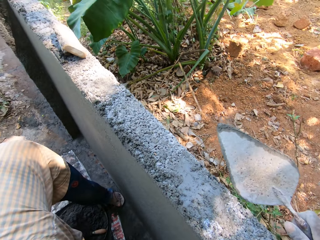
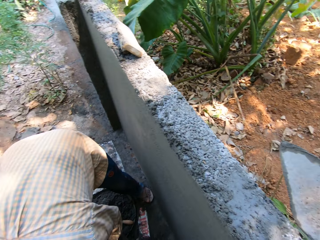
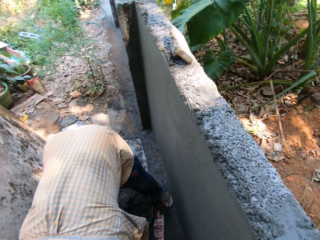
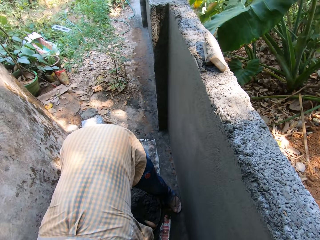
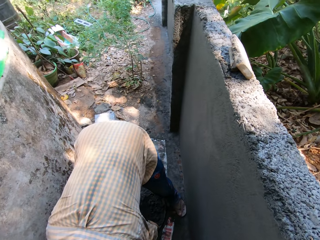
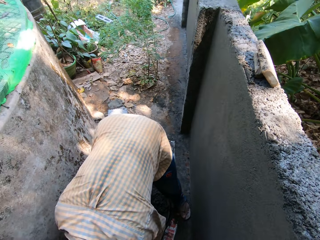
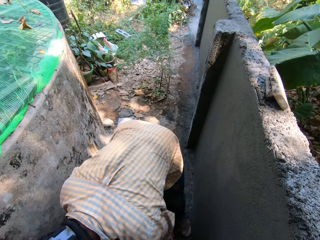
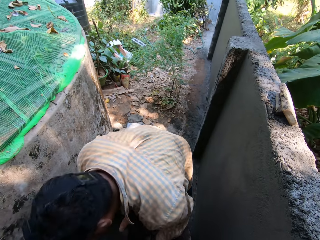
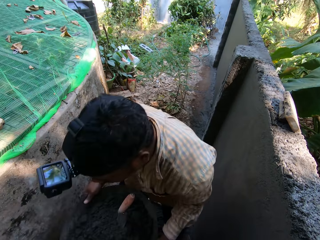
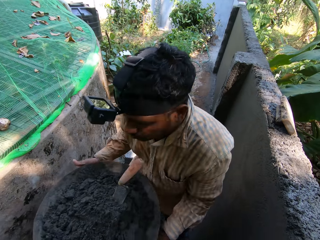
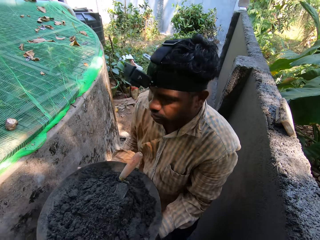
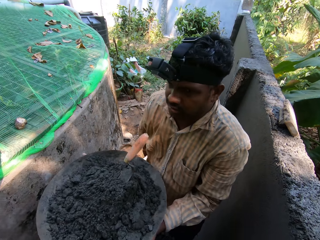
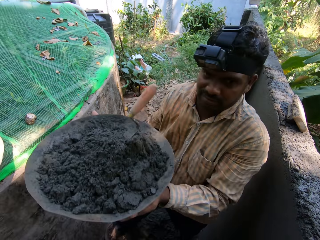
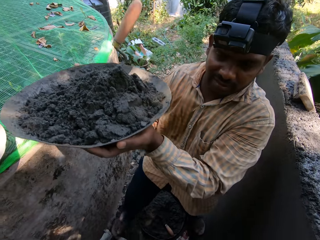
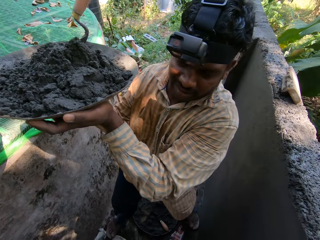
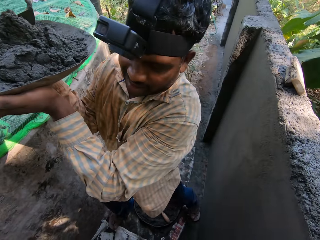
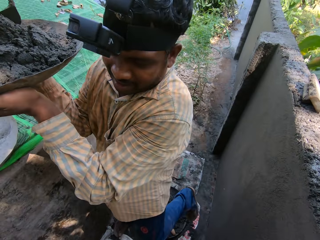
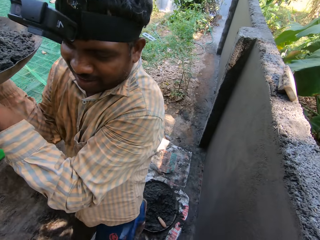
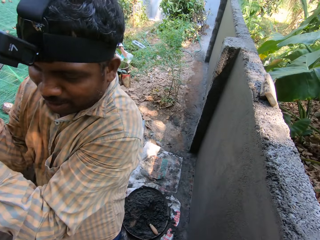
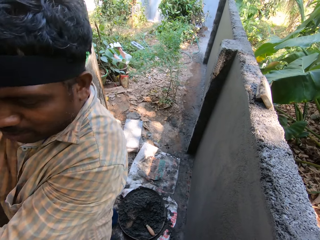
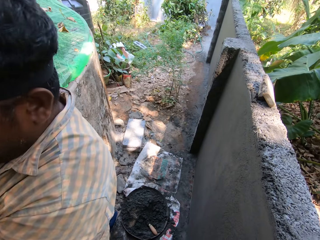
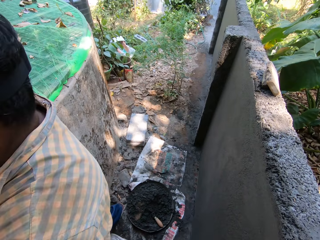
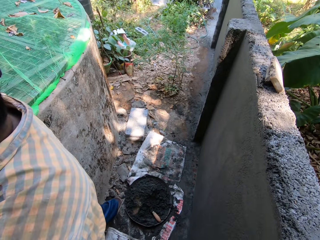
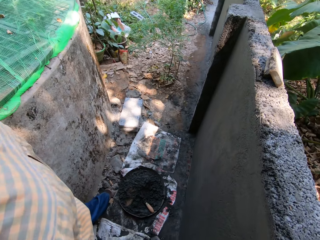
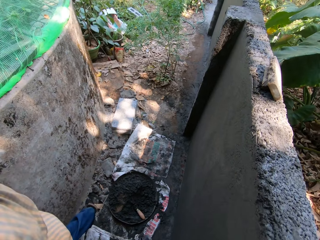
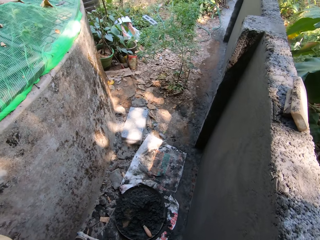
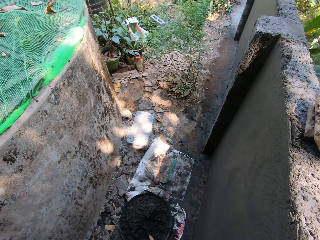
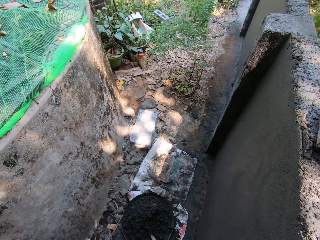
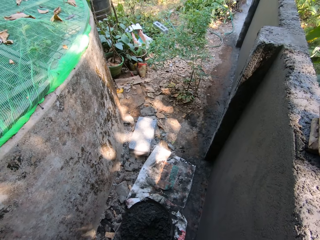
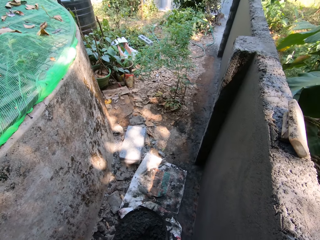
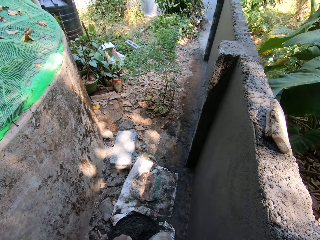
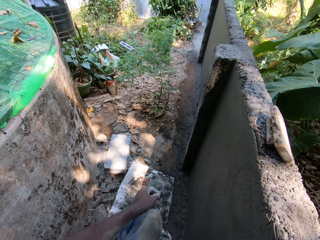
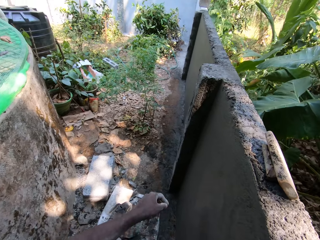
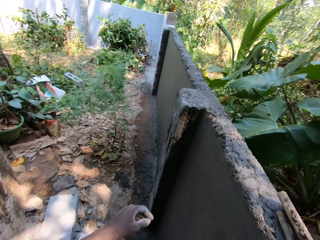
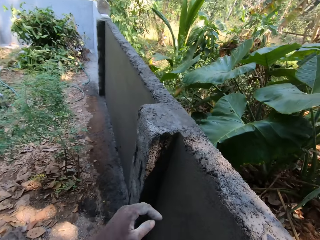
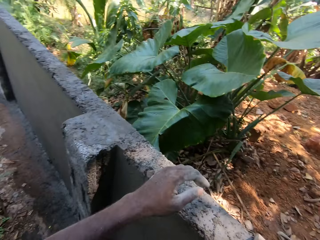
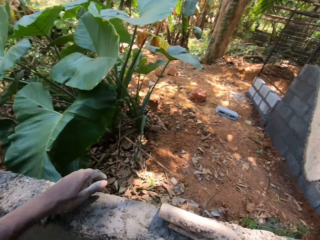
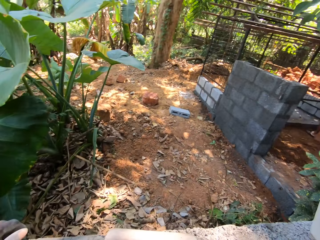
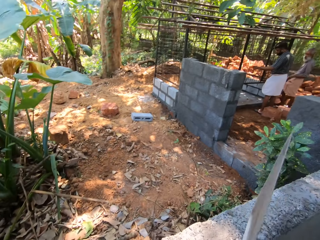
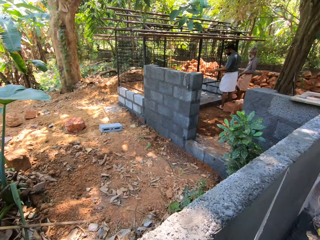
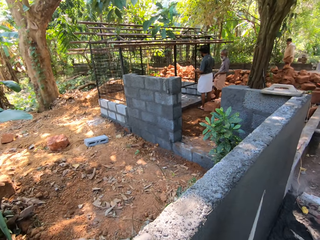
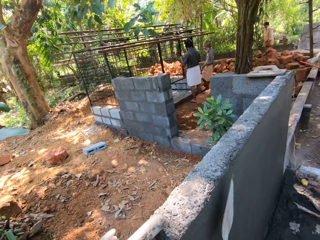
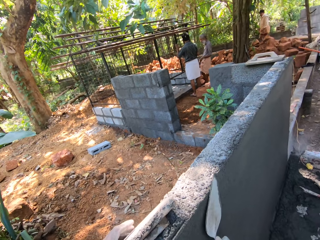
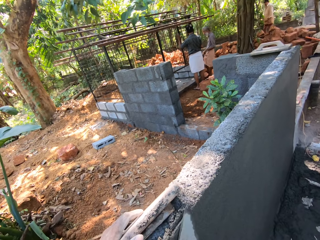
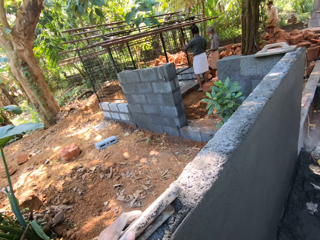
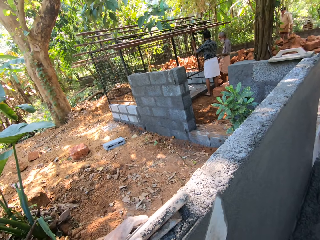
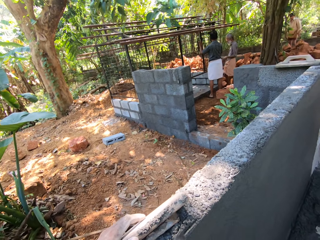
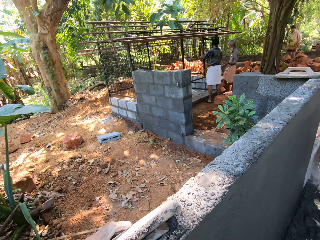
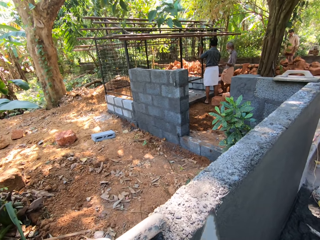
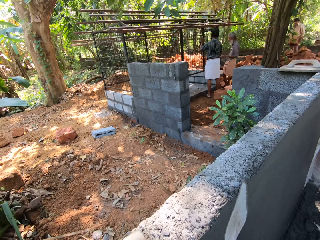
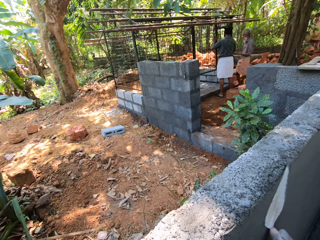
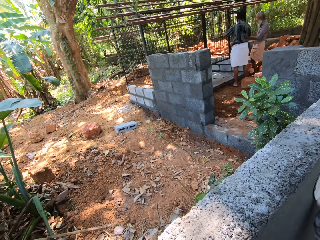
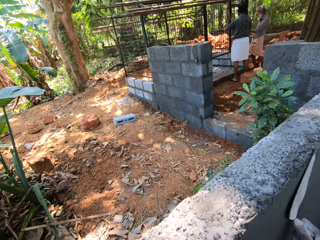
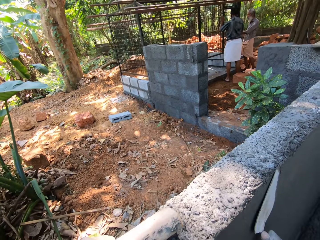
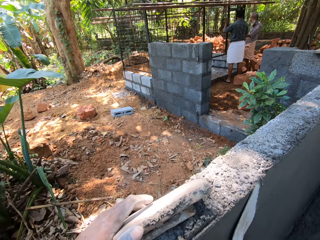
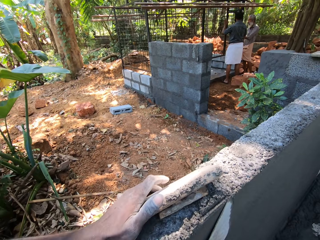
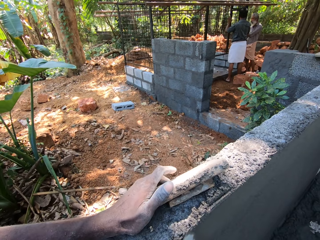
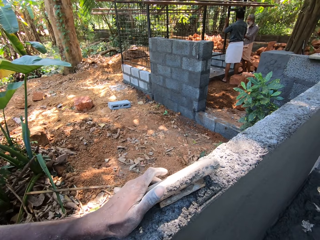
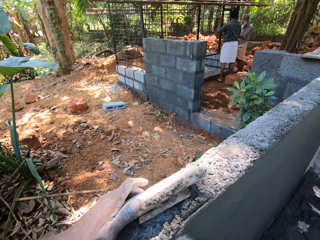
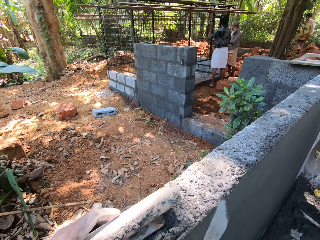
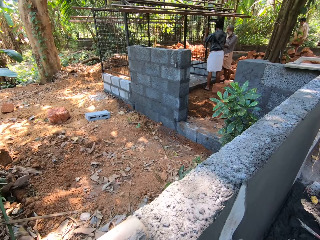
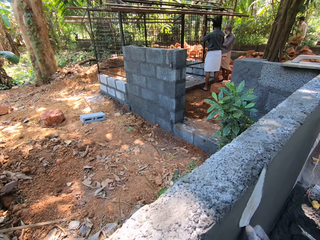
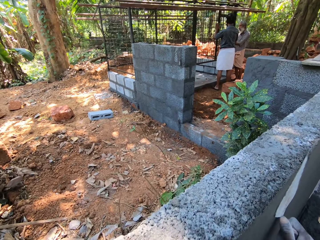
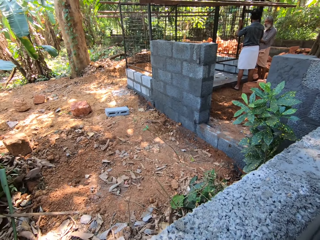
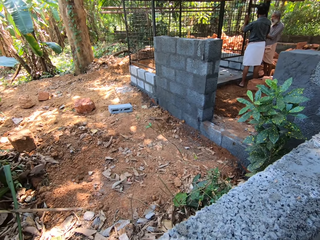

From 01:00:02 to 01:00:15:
The man lifts the hand pan with both hands from the floor. The camera wearer places his left hand on the wall. He turns around. He rubs the wall with the hand trowel in his right hand.

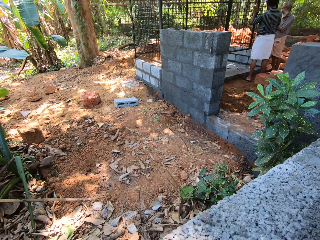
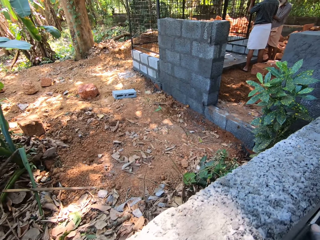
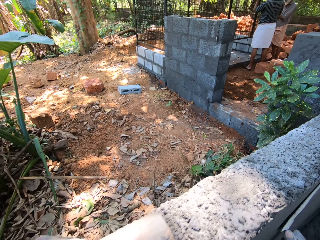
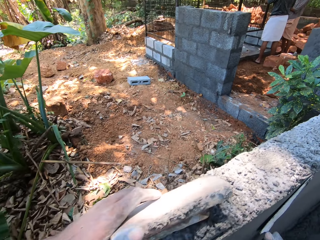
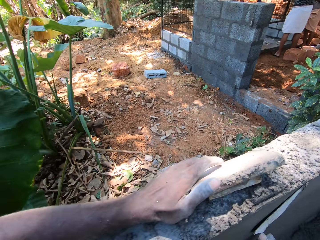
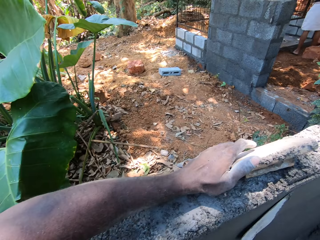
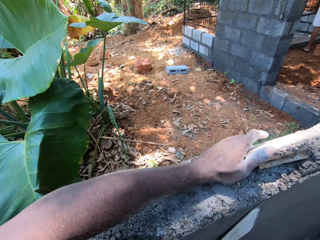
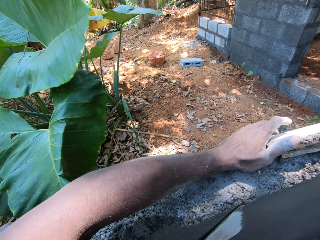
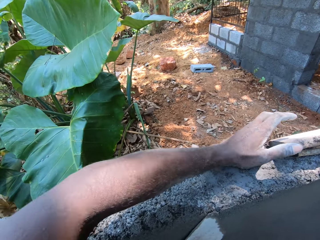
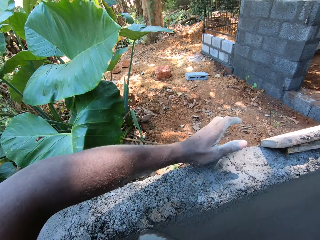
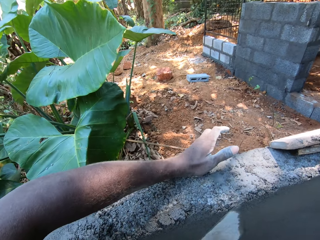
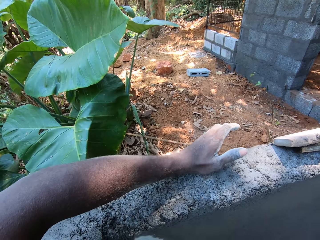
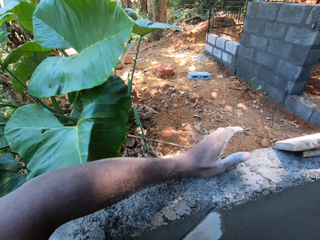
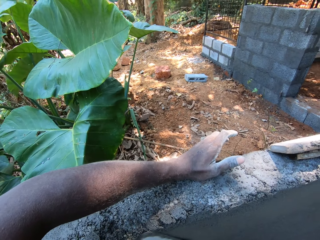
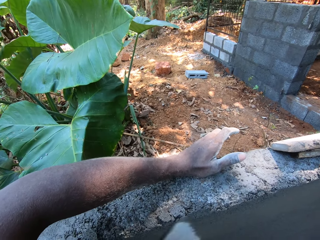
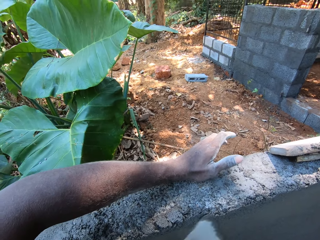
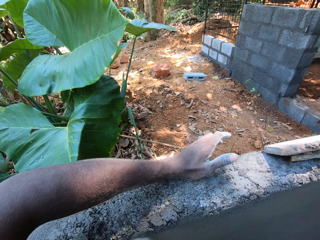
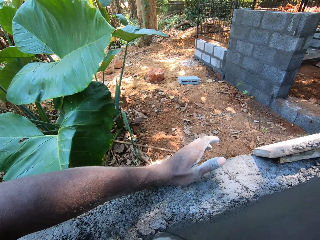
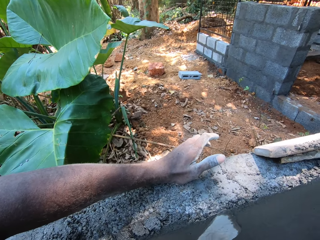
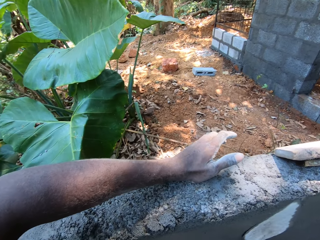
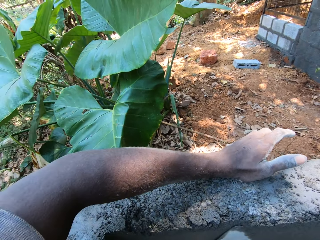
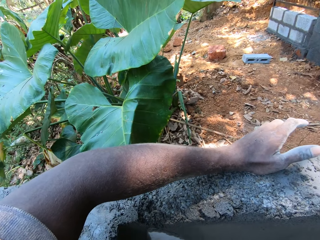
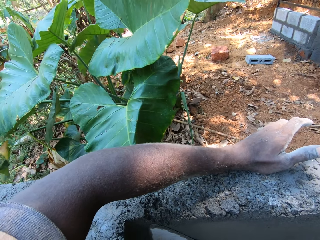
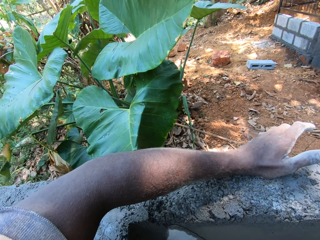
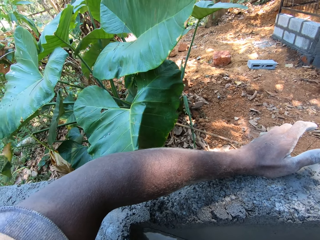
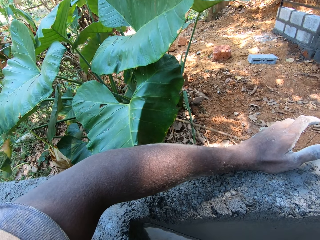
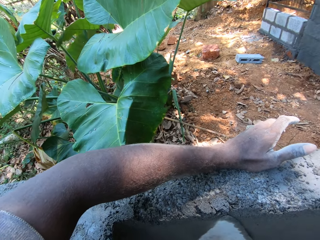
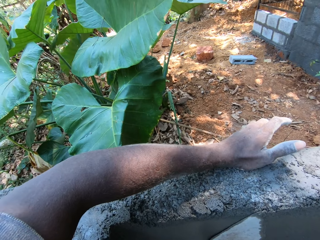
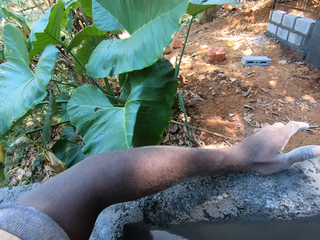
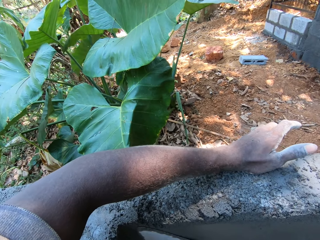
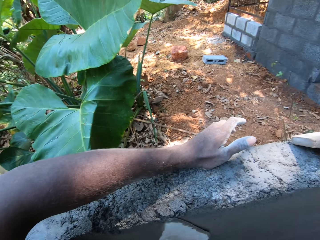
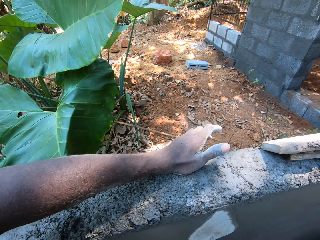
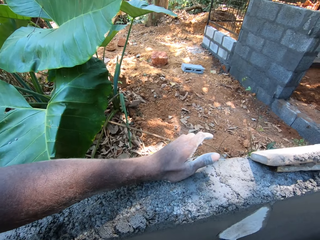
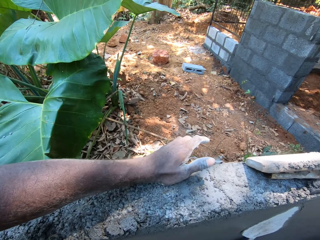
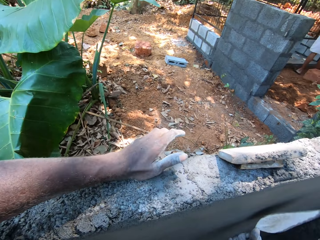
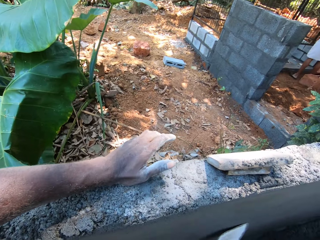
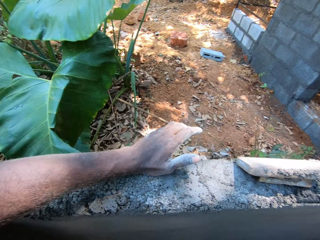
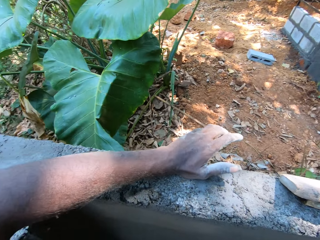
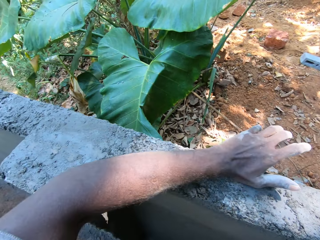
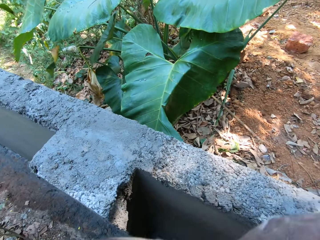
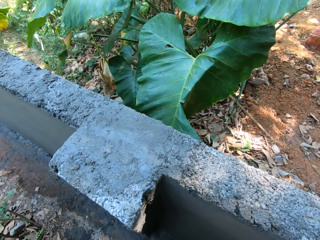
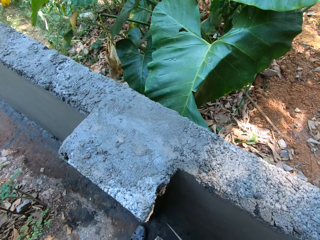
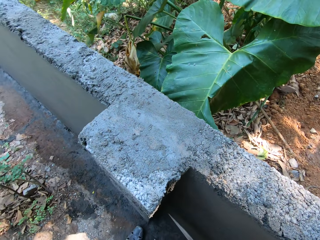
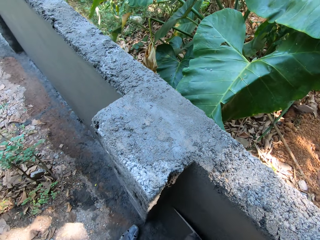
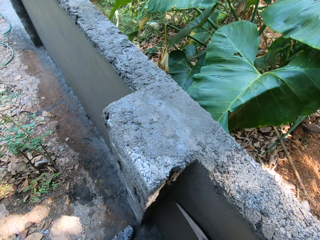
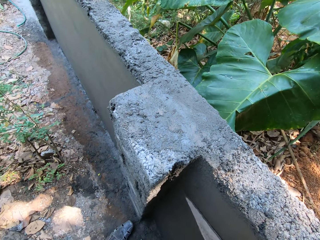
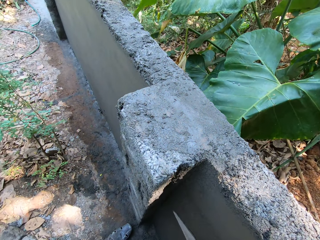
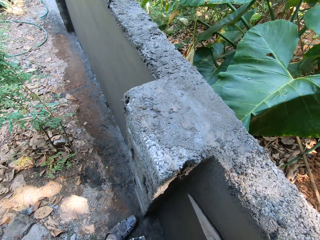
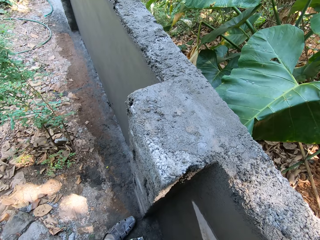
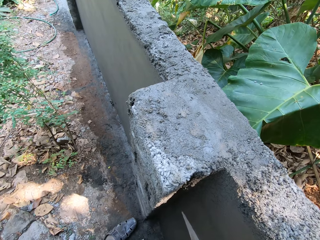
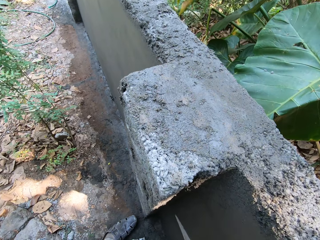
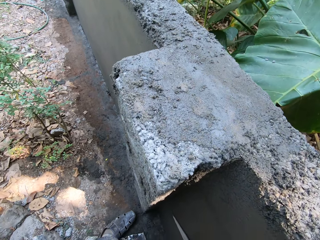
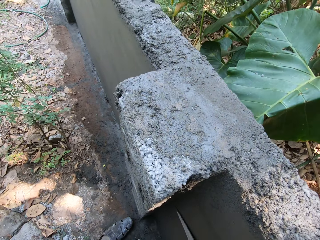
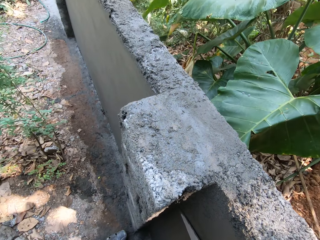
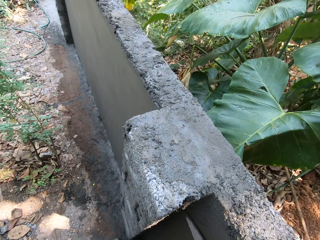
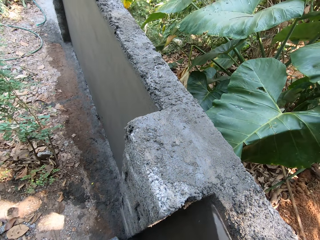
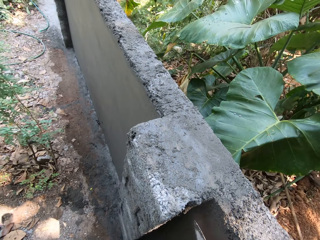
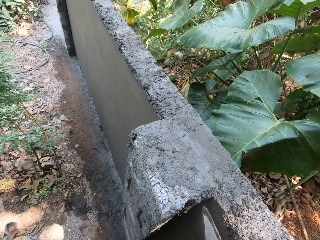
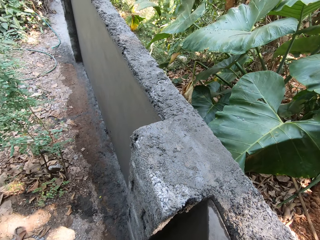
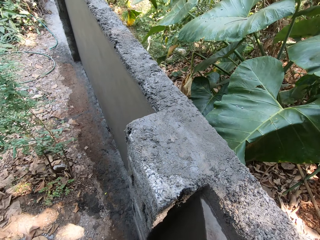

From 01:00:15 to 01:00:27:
The camera wearer rubs the wall with the hand trowel in his right hand.
